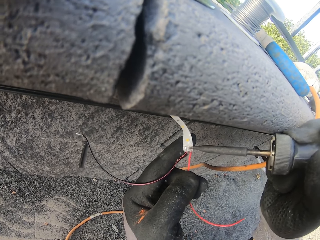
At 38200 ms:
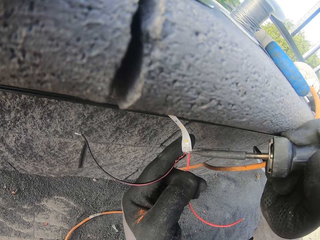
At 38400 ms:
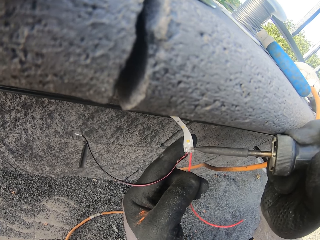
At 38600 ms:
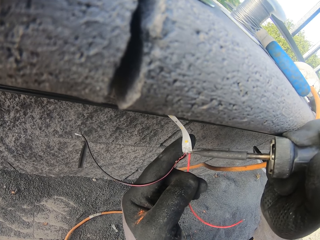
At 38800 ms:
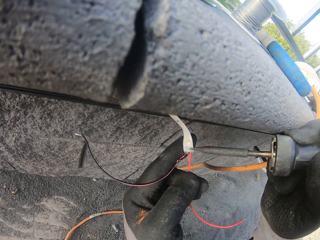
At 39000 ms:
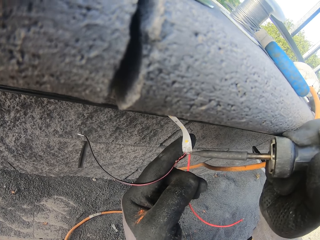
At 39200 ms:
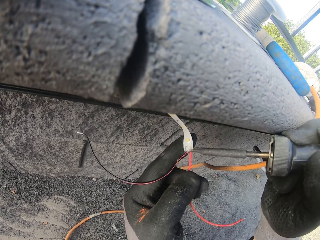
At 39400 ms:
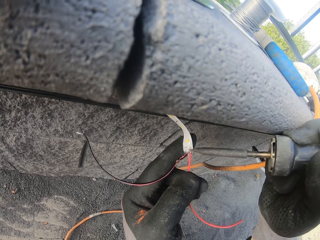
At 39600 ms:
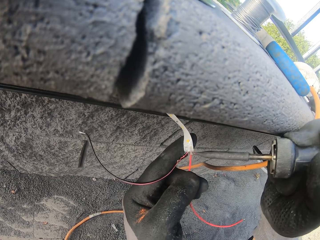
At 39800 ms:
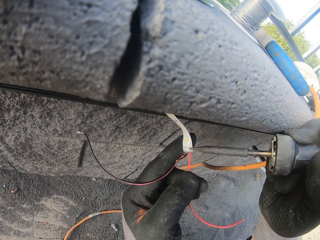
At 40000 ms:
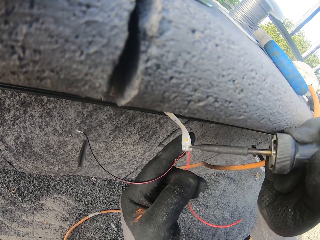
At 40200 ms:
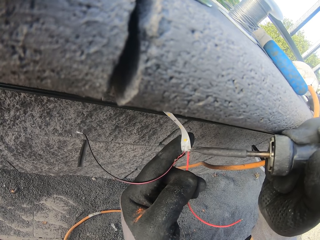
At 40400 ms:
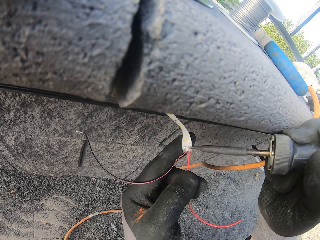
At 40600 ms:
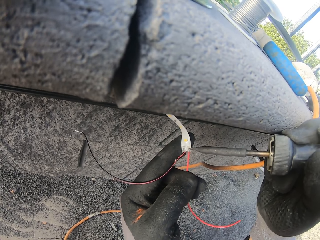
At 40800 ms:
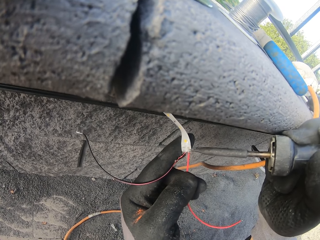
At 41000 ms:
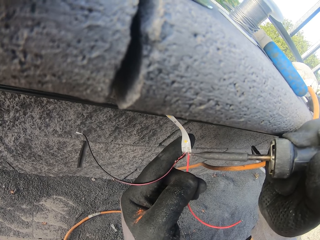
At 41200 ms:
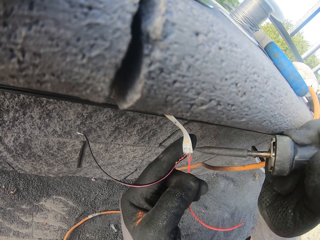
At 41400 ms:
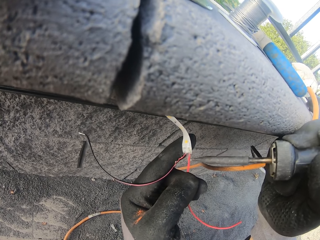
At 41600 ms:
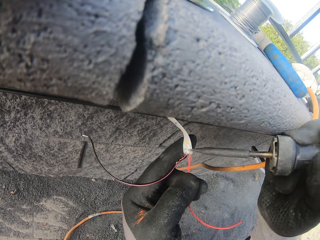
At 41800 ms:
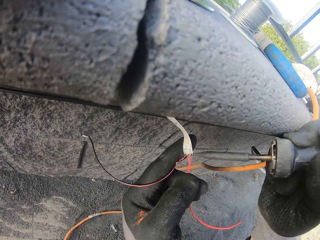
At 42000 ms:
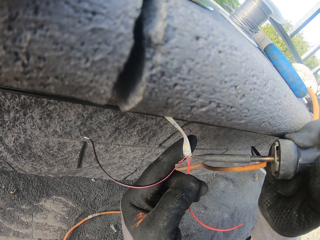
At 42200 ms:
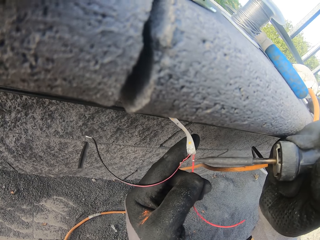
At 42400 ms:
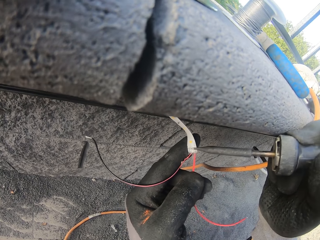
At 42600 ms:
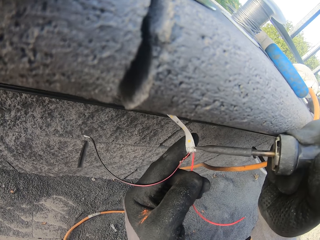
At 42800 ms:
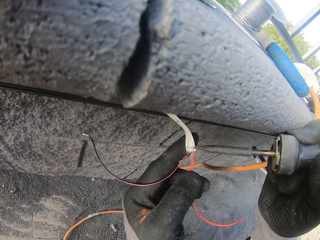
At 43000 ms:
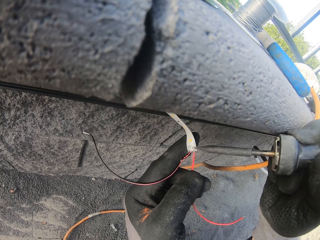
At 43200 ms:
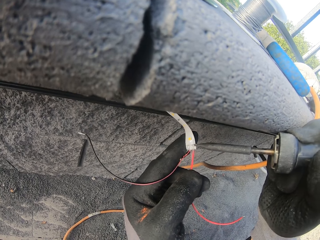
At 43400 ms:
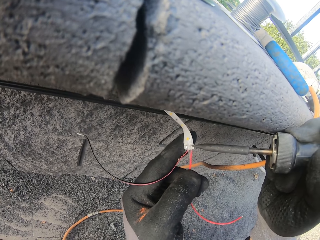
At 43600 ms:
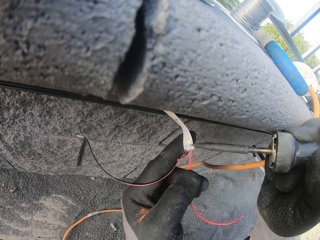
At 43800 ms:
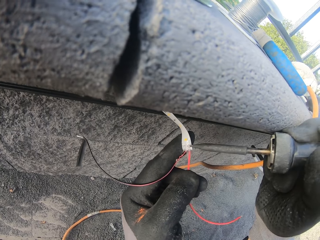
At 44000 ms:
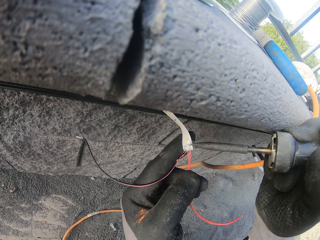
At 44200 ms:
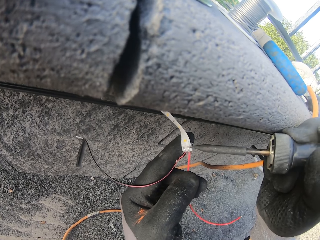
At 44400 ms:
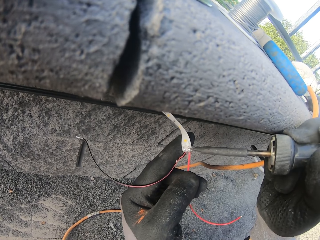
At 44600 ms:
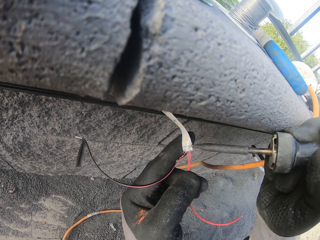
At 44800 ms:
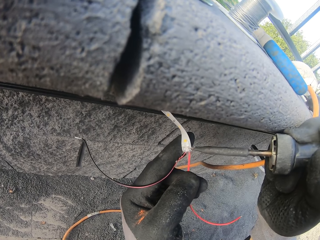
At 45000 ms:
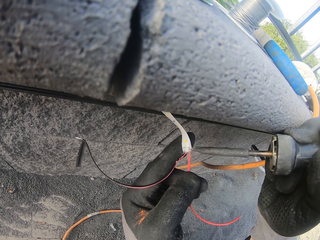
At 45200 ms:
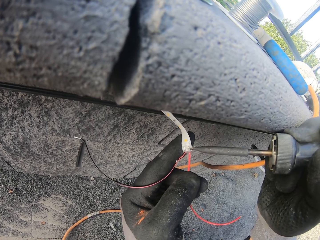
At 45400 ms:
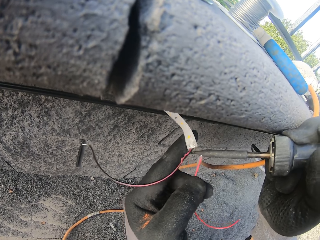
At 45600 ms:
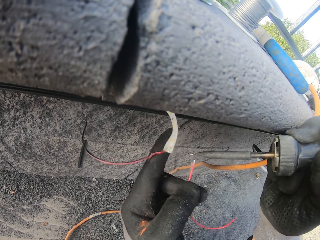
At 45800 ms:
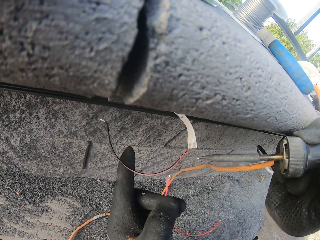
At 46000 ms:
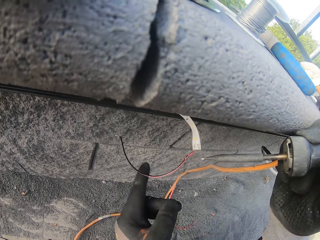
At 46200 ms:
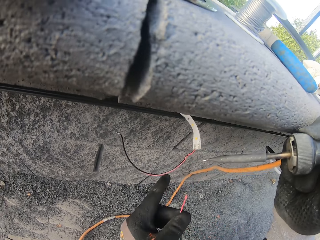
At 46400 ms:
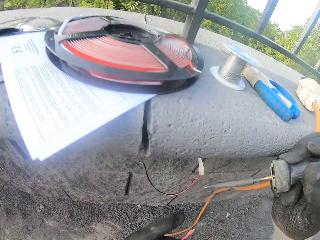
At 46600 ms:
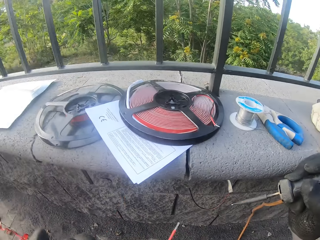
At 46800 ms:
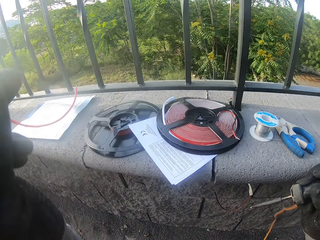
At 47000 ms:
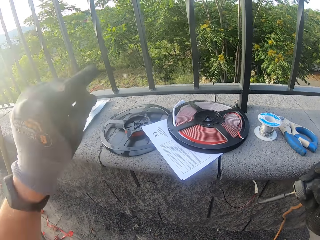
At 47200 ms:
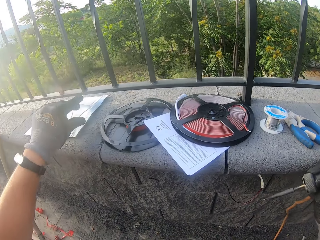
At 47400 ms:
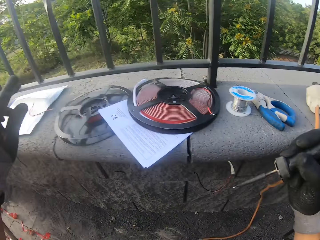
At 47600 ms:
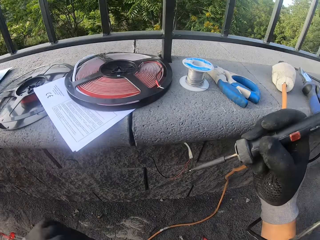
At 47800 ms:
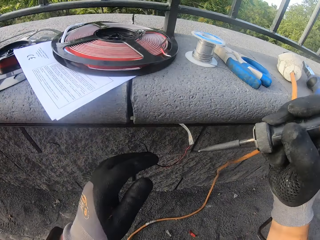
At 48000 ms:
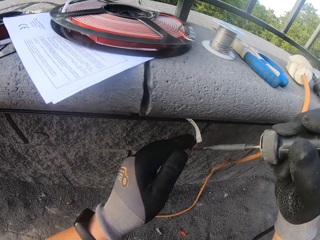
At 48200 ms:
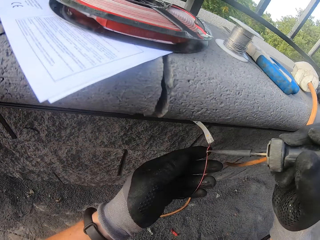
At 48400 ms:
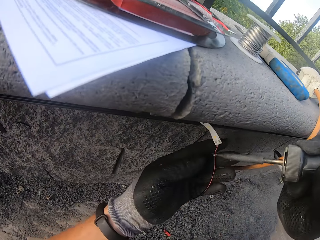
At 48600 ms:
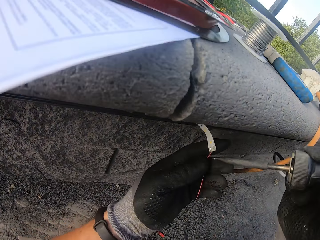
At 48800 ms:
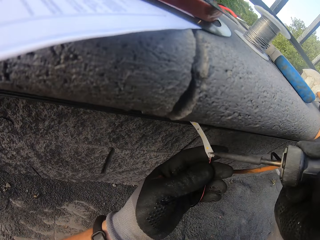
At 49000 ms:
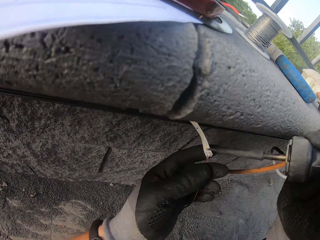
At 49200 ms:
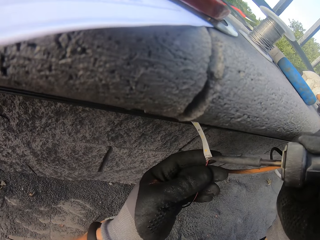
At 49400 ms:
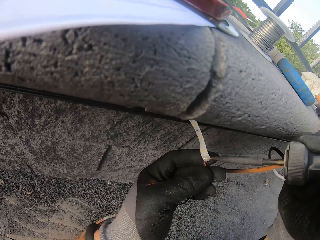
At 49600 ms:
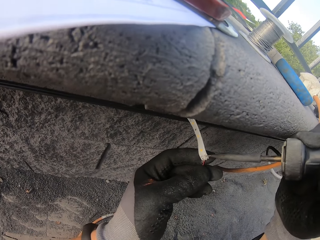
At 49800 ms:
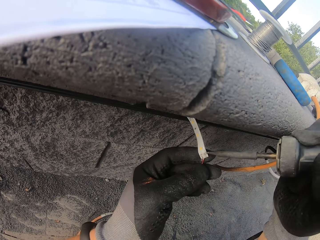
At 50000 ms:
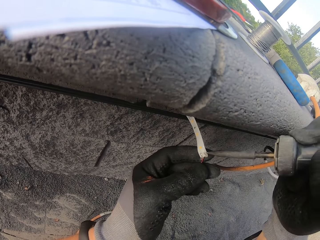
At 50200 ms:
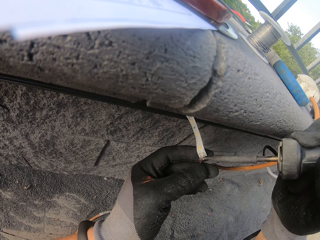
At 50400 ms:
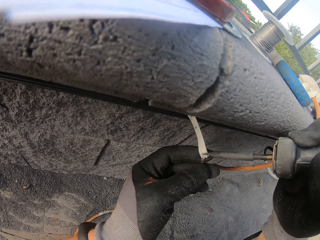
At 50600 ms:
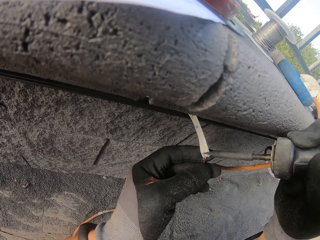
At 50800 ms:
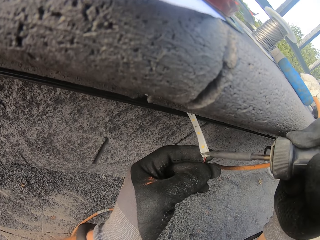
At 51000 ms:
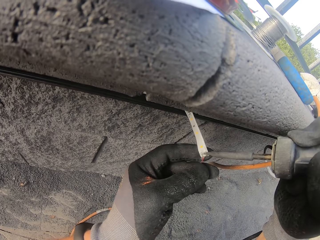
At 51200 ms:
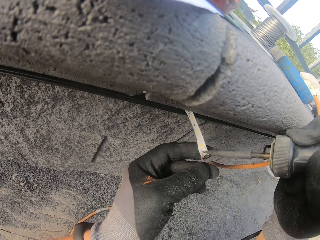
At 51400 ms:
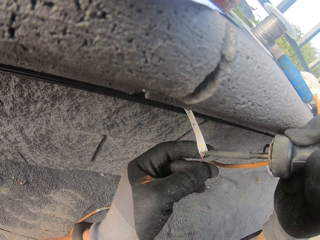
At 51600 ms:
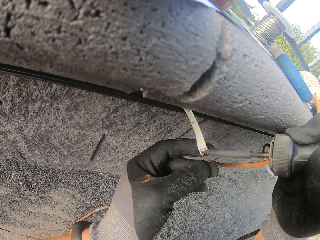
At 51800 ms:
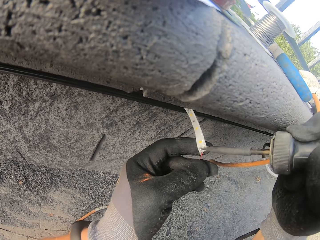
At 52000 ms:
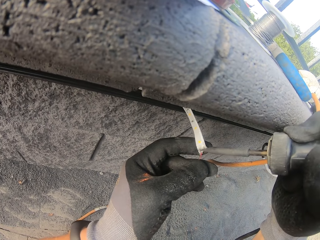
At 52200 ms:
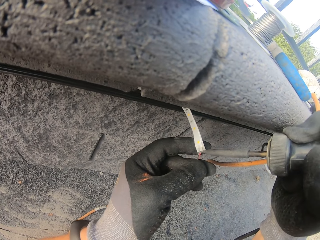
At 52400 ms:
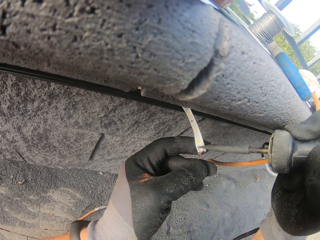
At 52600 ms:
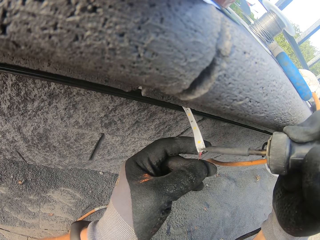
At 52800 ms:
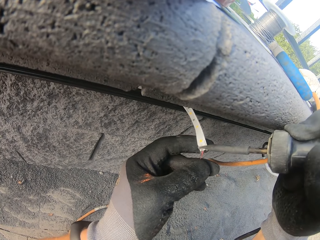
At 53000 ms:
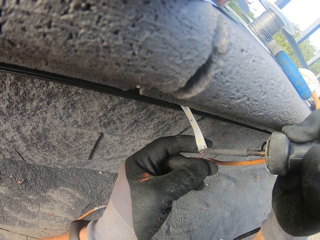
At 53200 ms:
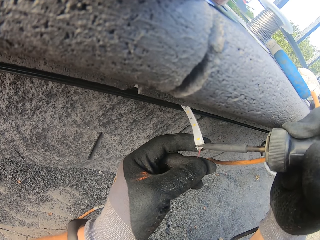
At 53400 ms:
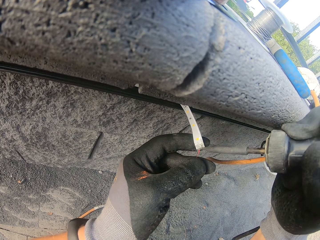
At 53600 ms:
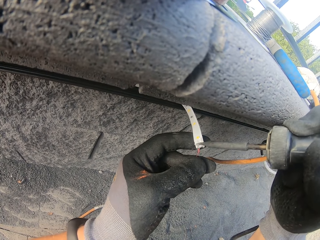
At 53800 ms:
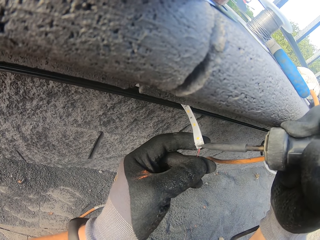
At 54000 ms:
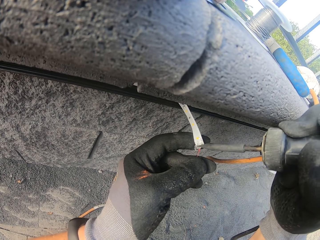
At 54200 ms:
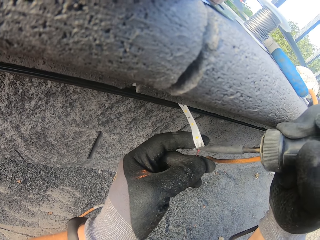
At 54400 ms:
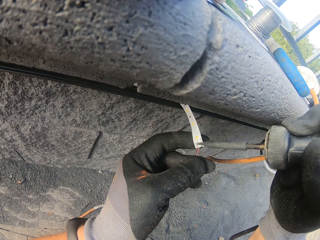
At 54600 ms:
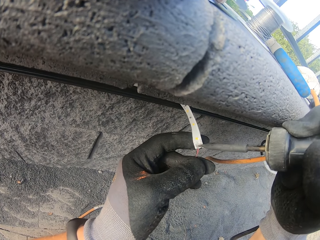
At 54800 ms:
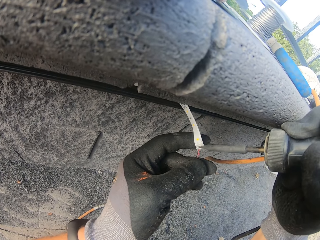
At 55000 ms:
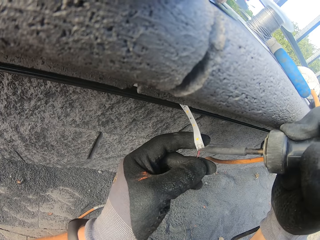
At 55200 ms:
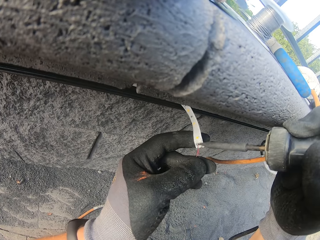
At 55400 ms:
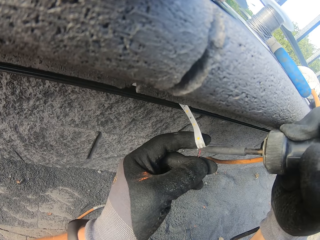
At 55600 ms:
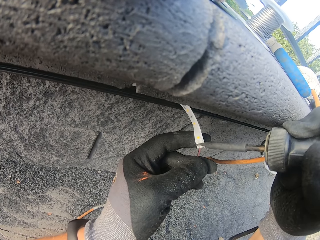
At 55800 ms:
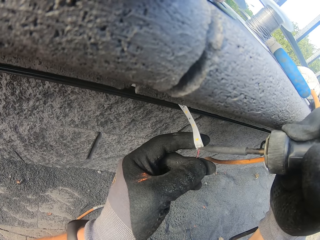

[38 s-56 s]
The camera wearer puts the cut wire on the wall. They remove something from the wire.

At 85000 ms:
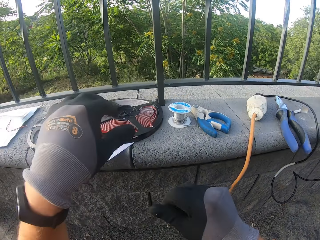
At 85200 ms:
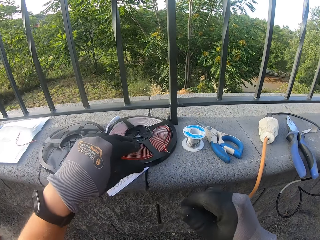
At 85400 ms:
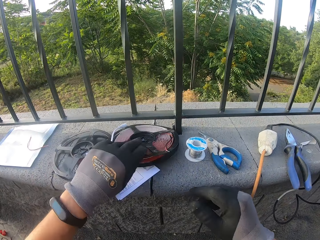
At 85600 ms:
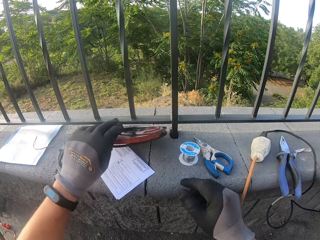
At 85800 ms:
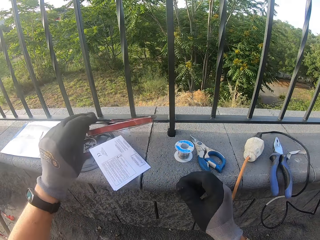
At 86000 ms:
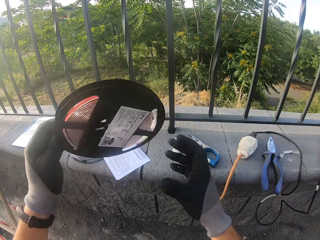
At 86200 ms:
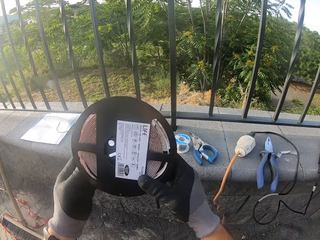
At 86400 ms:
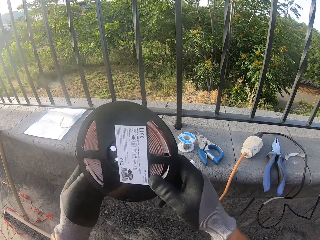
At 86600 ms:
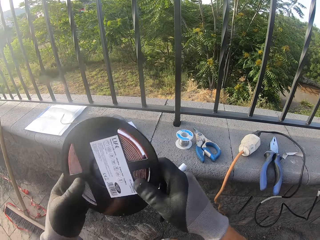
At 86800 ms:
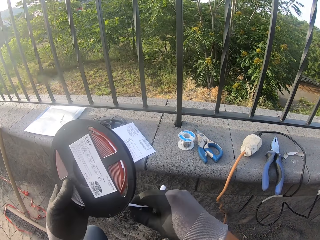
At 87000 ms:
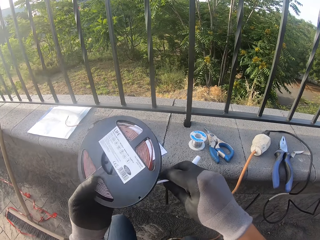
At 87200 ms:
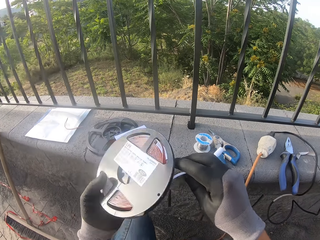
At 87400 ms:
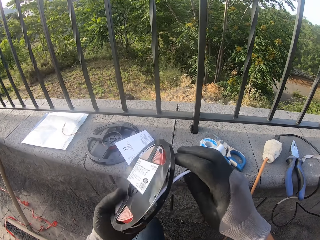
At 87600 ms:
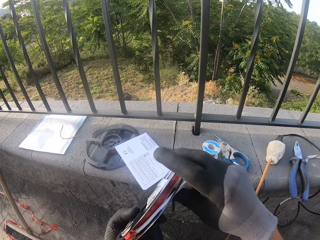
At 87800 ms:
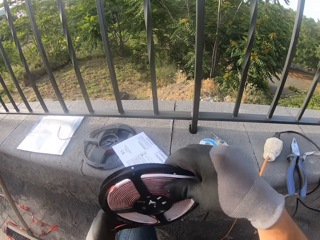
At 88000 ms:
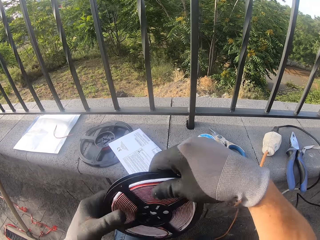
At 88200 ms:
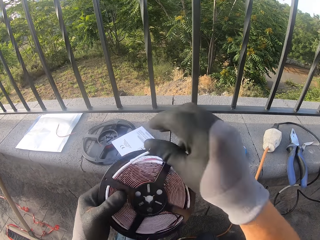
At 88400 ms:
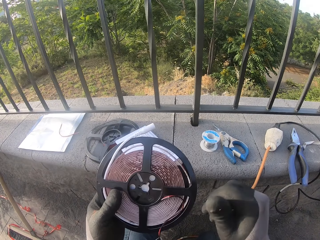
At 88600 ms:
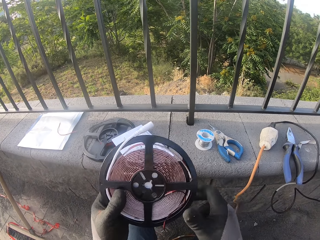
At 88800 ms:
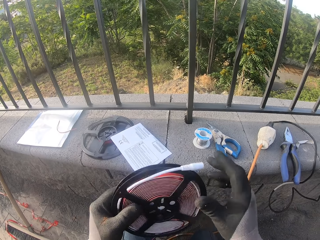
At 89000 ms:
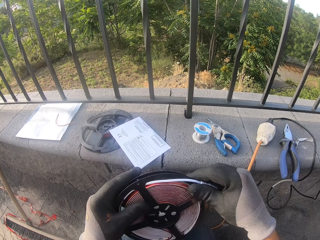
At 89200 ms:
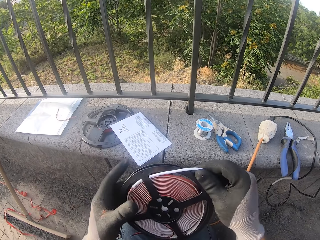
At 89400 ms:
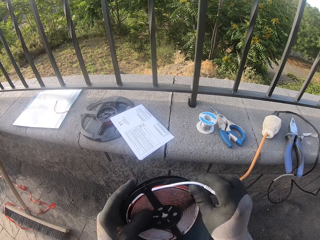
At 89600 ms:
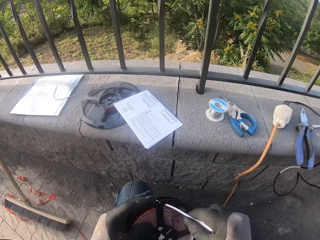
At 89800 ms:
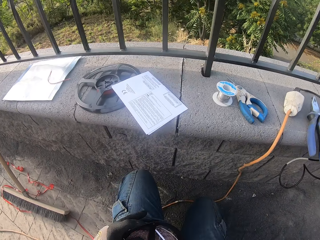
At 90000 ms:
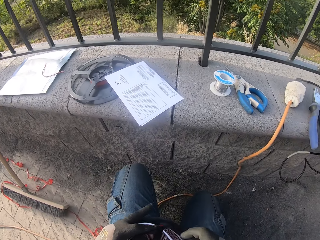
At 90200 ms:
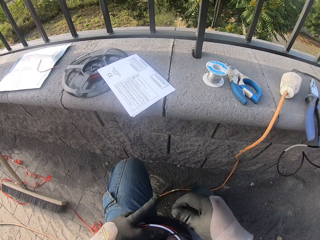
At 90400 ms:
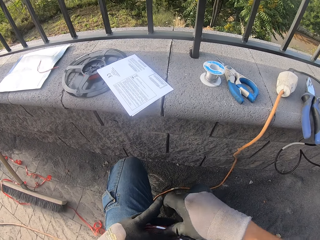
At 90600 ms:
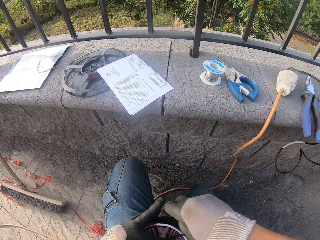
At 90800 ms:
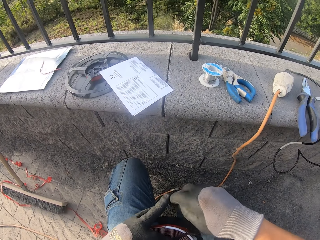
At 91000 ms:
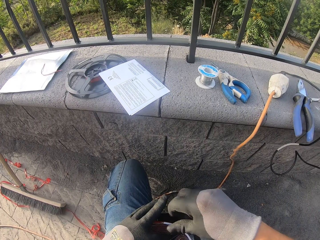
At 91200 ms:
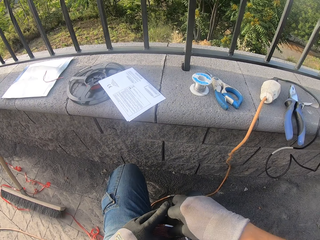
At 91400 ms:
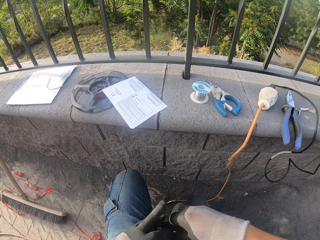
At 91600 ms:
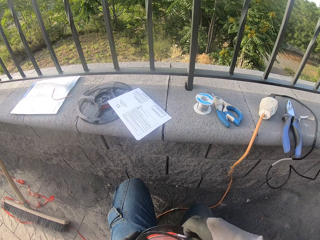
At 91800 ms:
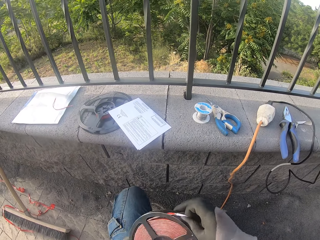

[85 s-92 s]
The camera wearer takes the LED light holder from the wall.
